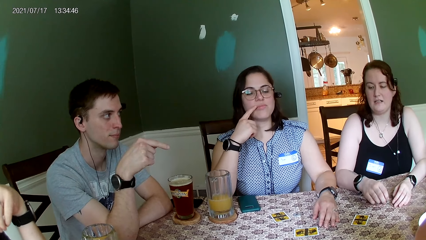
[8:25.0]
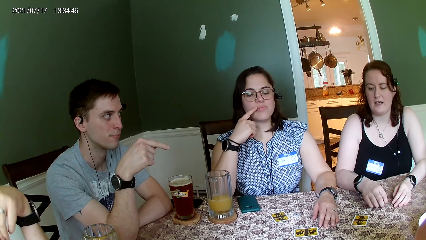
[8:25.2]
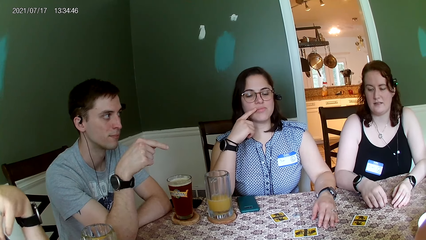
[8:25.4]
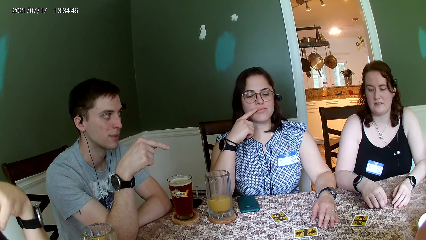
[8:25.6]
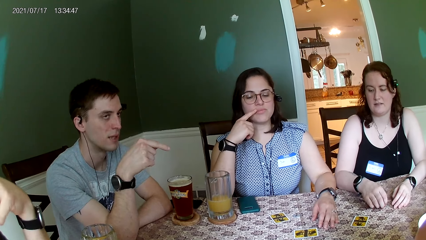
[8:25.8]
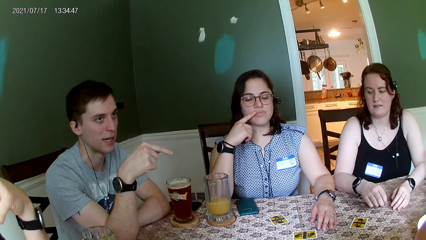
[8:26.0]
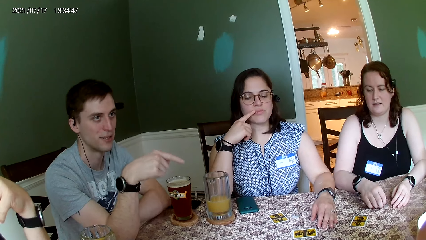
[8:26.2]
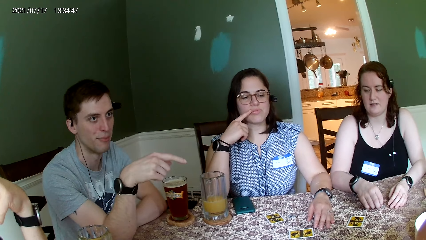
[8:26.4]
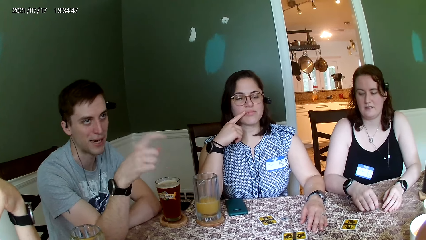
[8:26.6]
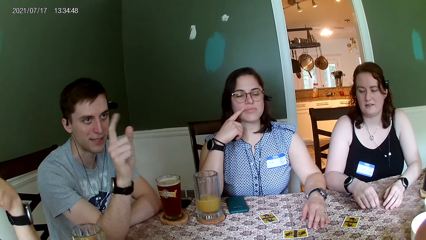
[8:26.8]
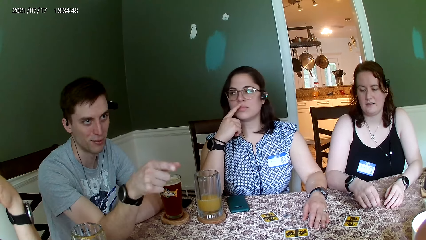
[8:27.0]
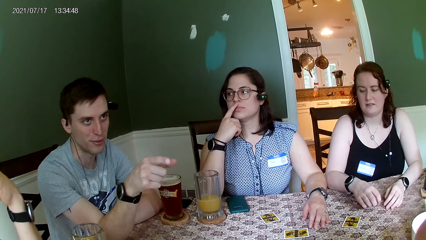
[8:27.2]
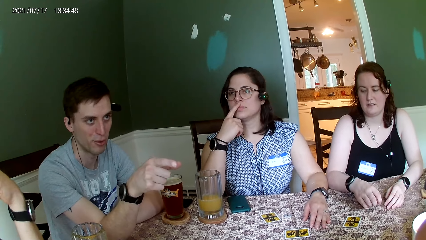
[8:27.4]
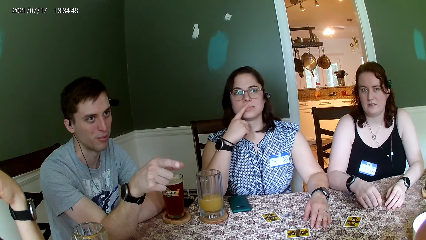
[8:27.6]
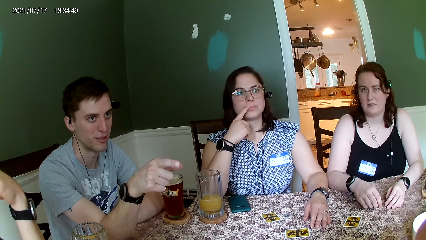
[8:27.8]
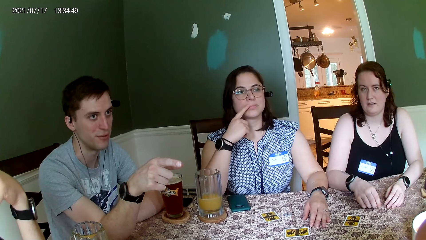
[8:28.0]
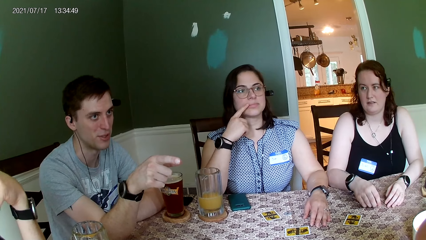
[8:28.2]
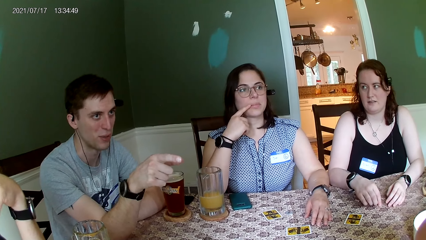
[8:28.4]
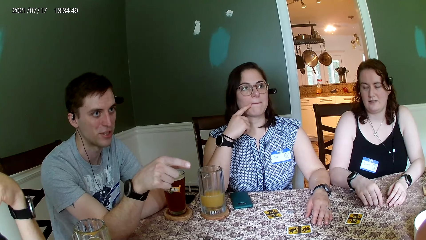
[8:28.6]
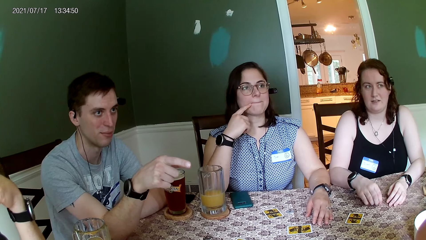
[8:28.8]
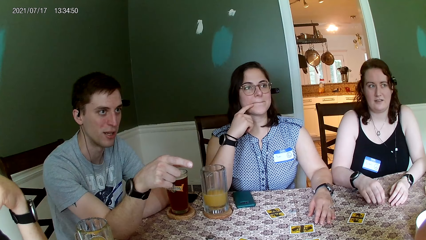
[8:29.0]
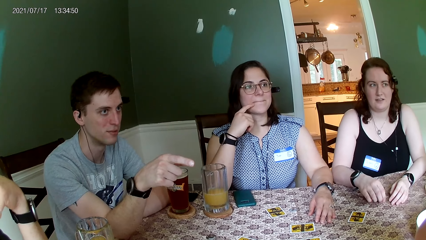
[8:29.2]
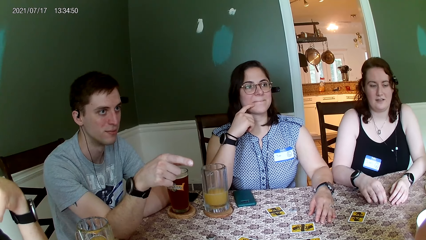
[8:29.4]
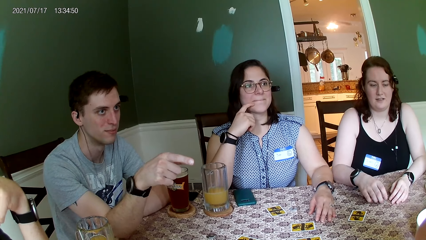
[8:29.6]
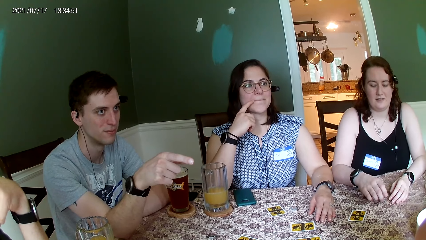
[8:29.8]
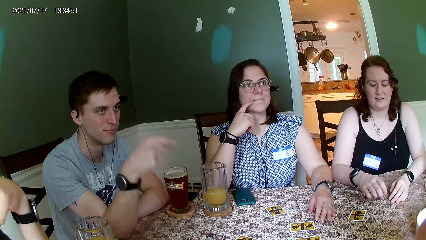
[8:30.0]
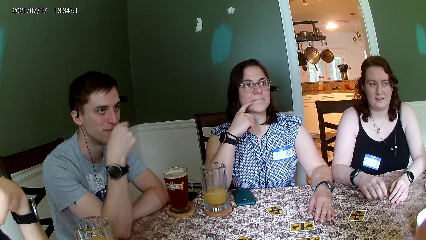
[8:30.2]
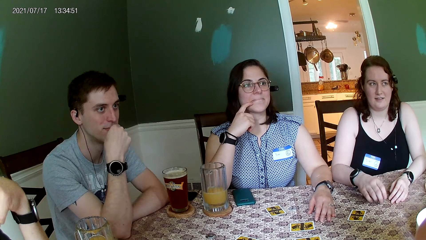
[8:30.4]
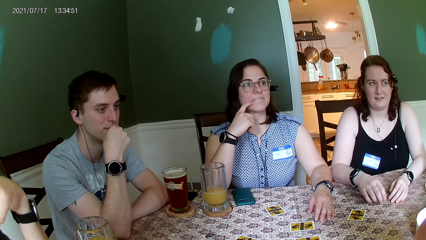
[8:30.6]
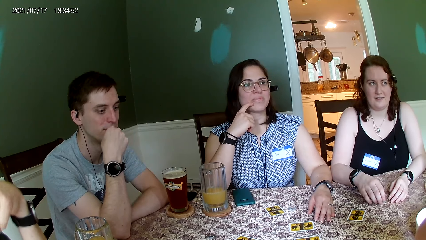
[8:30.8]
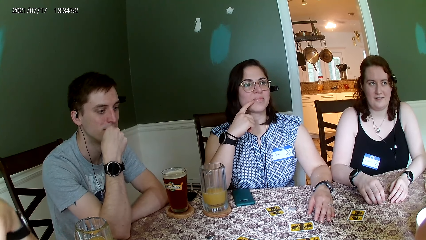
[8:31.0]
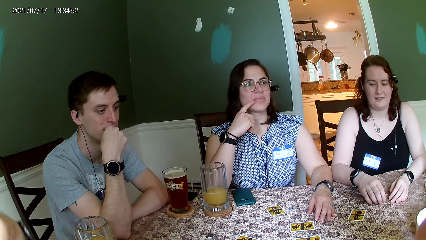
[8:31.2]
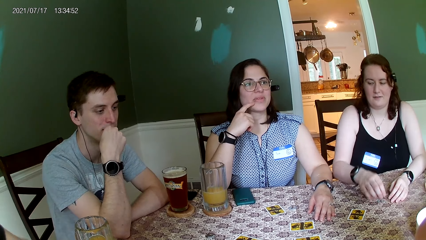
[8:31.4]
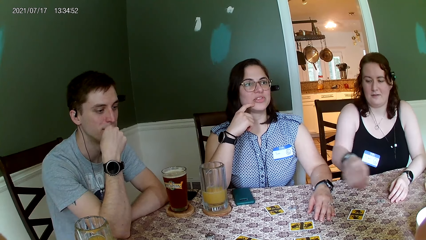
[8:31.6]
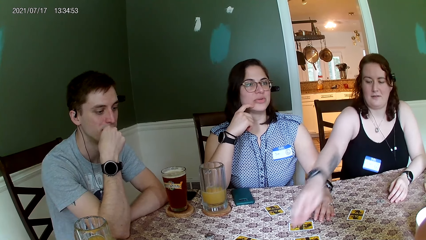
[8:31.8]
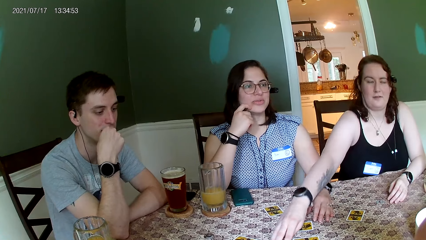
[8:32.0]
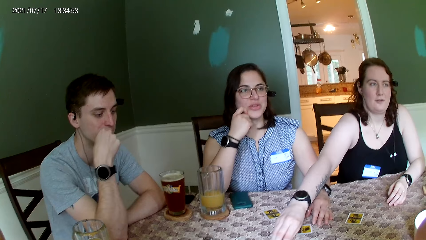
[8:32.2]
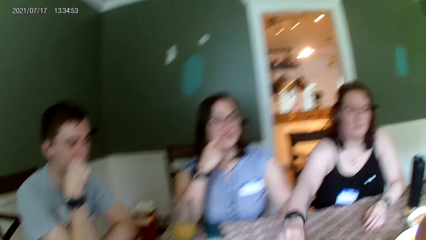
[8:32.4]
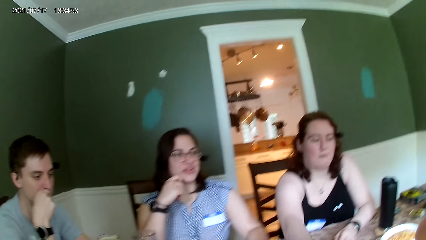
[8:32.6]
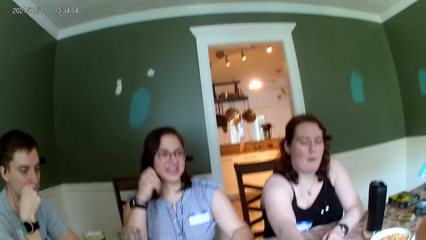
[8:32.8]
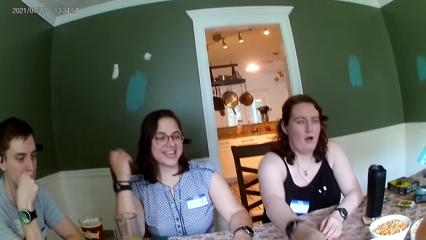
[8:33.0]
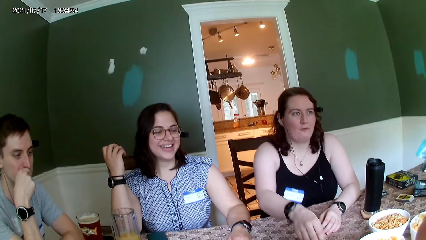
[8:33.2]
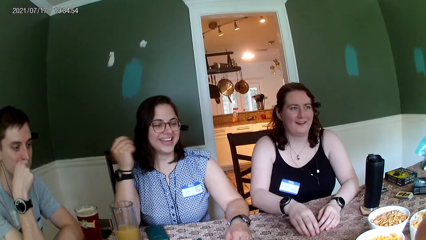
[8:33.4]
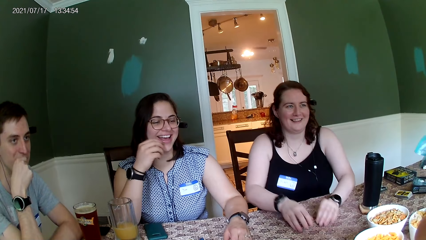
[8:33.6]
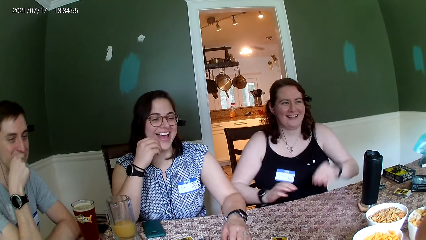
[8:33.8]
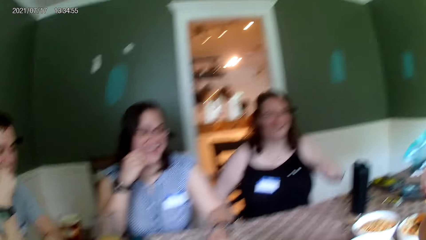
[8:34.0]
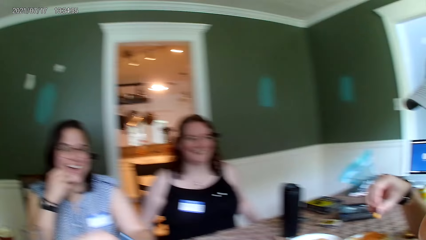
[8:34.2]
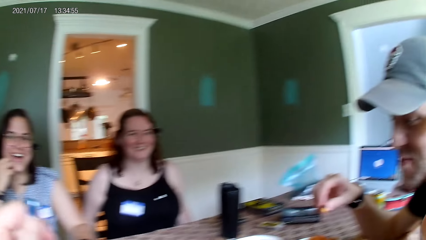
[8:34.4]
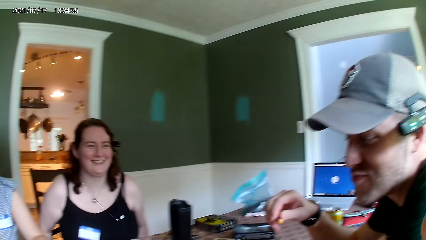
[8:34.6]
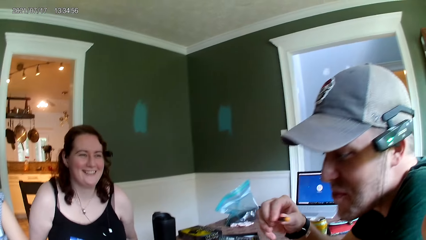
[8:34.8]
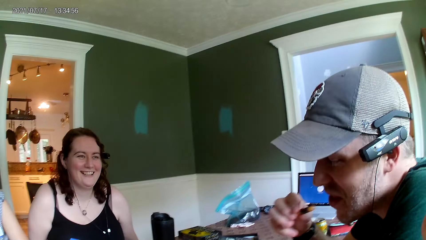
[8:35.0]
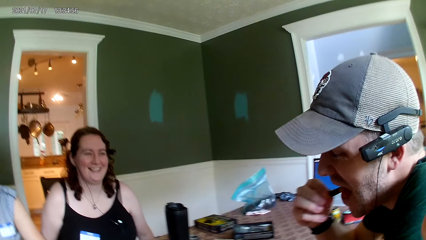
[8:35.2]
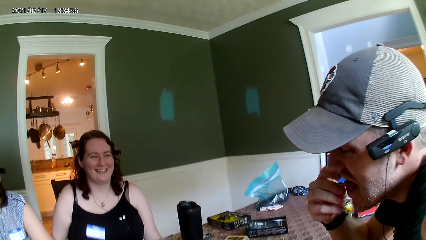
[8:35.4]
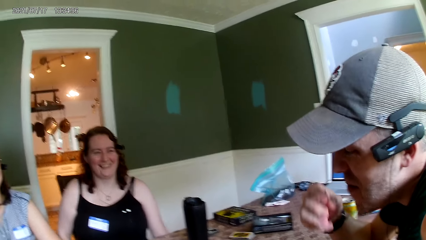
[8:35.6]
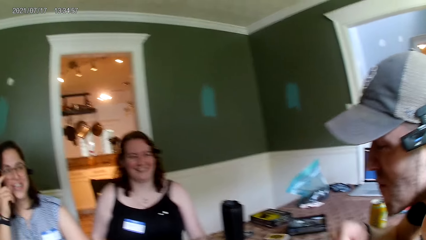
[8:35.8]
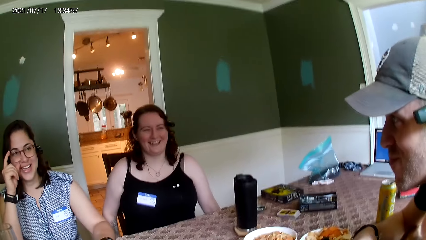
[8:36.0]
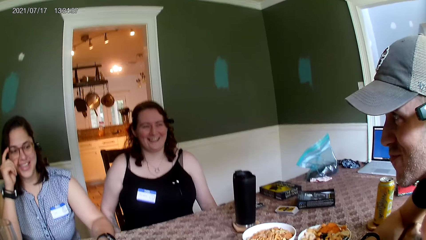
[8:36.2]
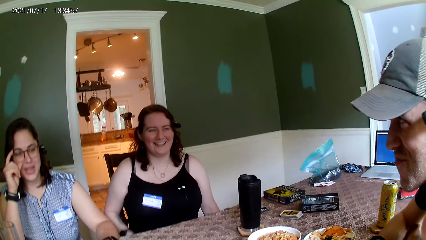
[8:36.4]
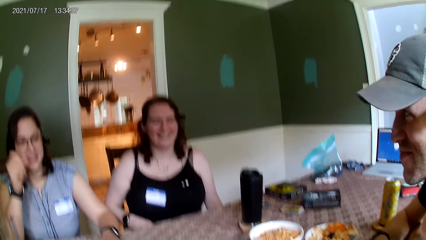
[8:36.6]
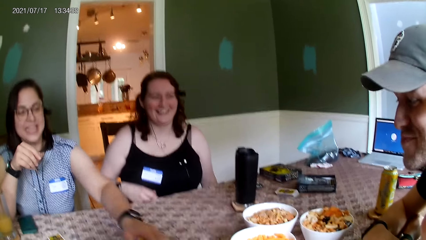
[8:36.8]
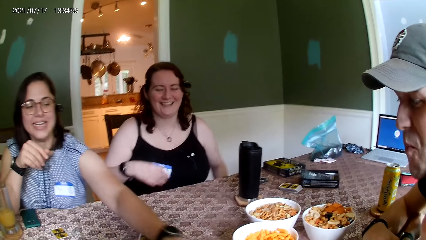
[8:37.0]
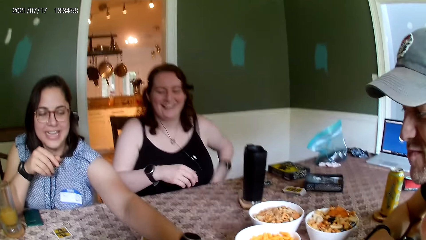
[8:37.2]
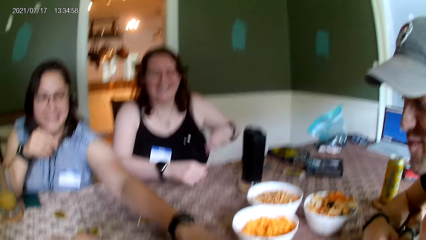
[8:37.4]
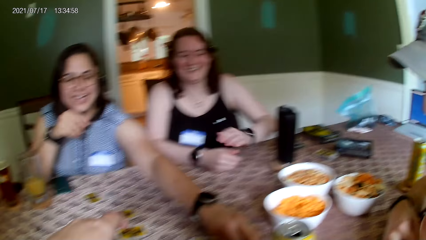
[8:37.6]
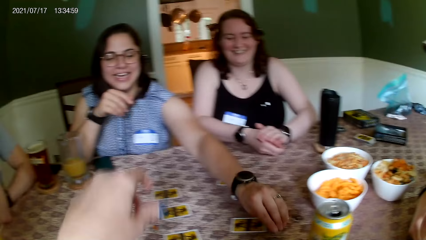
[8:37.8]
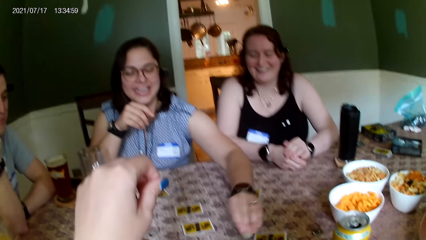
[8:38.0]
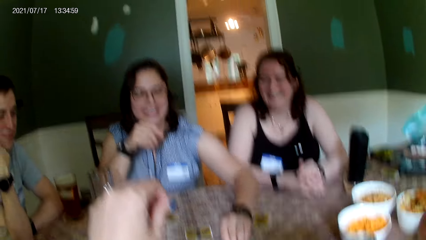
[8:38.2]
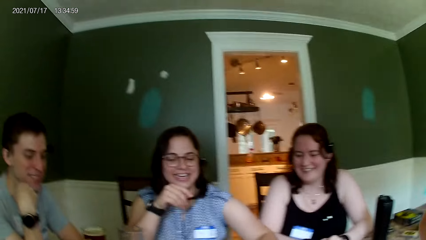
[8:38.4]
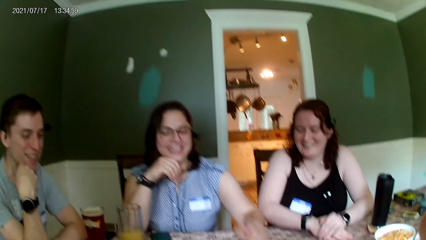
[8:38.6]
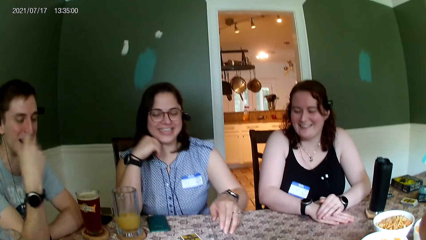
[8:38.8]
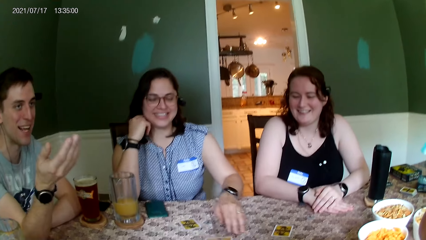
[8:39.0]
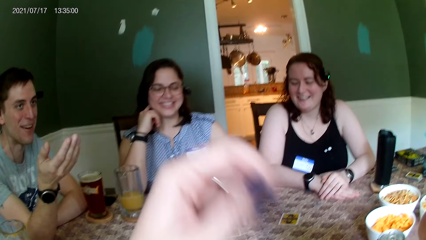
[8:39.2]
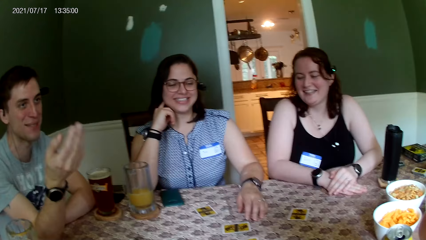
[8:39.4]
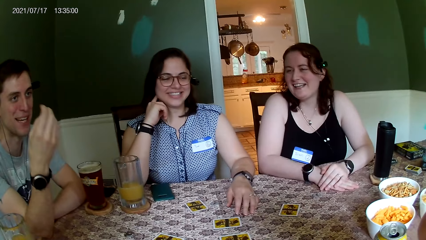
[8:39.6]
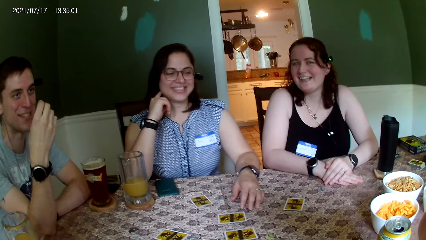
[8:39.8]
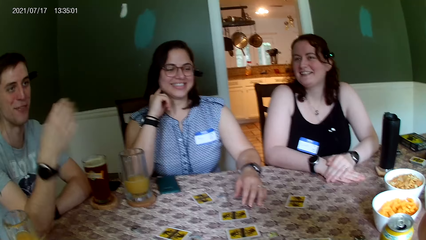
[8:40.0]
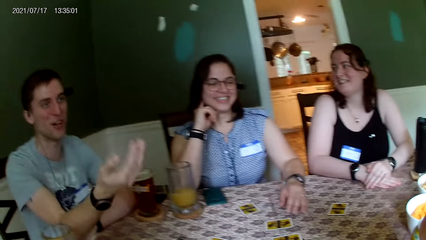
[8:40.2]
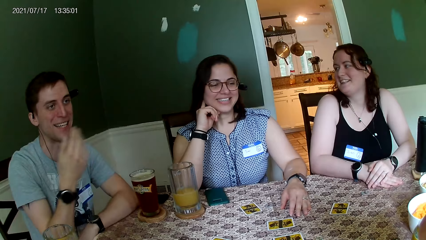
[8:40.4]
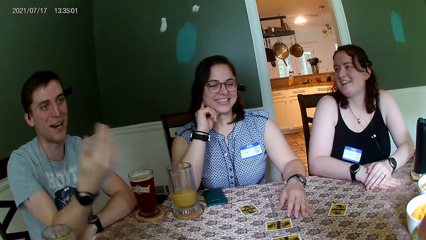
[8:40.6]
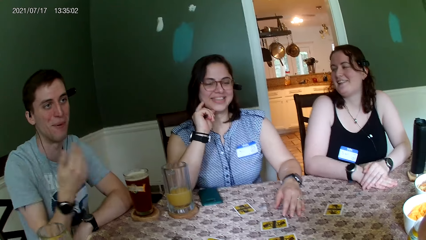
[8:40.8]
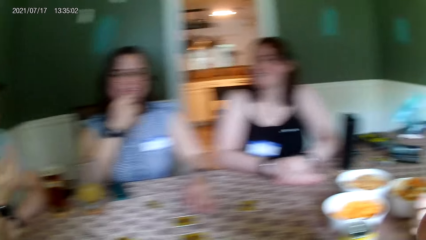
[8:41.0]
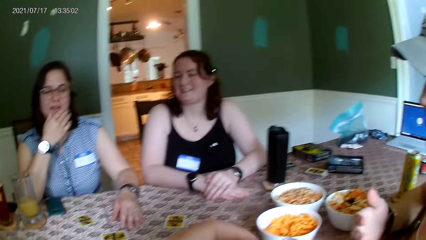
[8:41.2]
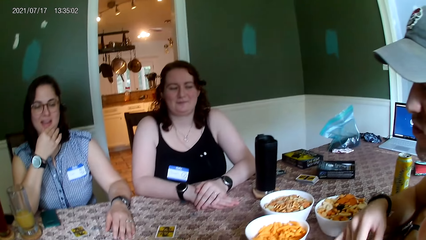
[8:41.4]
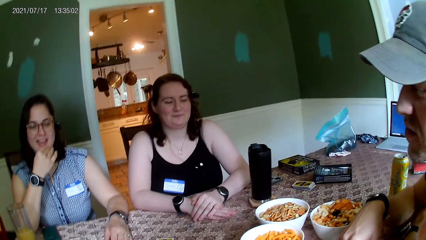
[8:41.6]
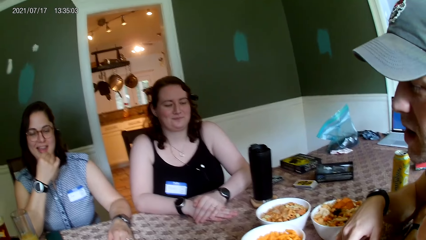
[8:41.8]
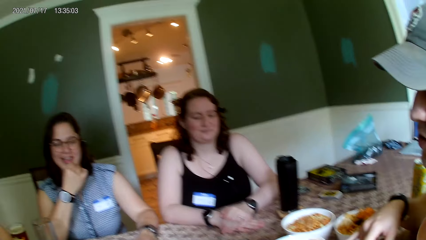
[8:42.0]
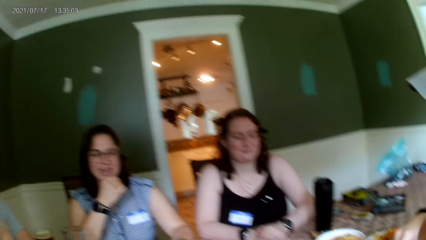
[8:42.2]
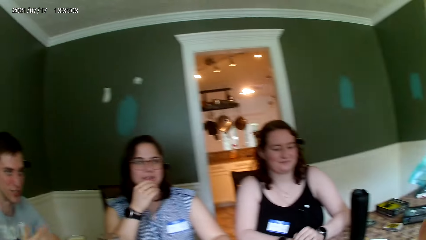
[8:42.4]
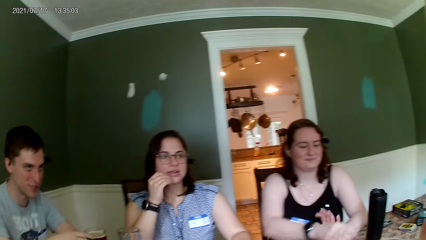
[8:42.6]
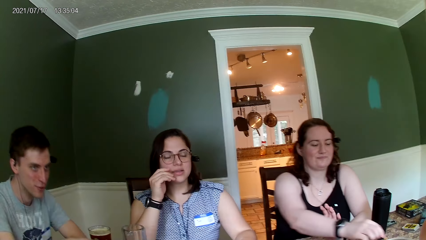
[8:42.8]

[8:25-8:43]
A lady picks a card from the table. A woman moves a chip on the table with her right hand. A man eats a snack. The woman moves a chip on the table with her left hand. Another man interacts with a third man.
